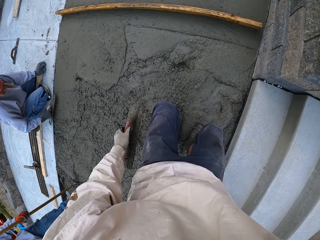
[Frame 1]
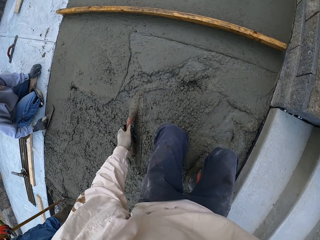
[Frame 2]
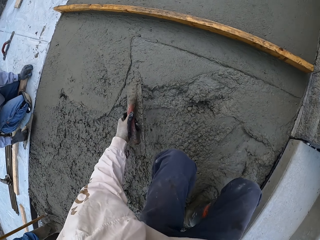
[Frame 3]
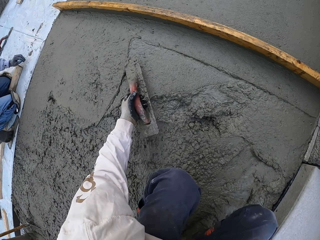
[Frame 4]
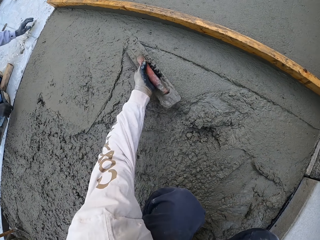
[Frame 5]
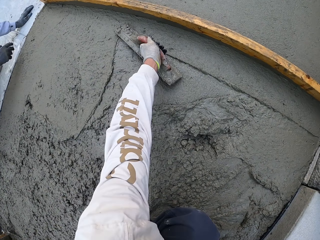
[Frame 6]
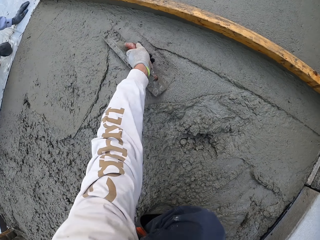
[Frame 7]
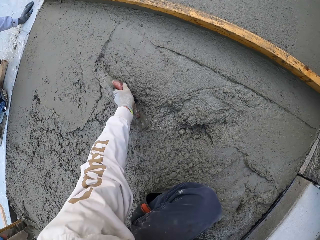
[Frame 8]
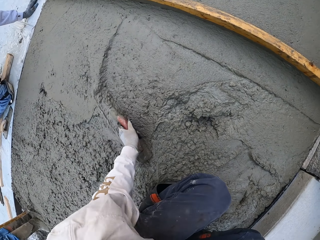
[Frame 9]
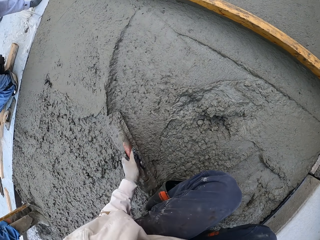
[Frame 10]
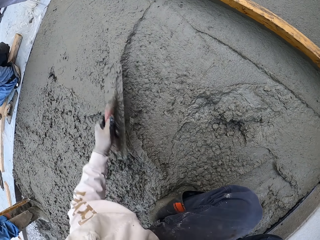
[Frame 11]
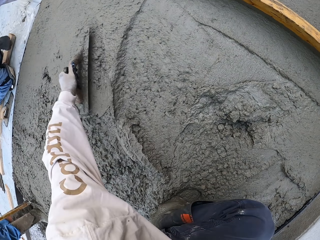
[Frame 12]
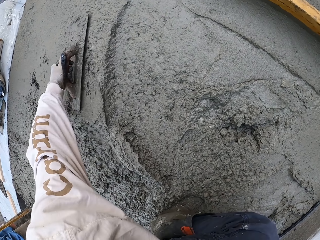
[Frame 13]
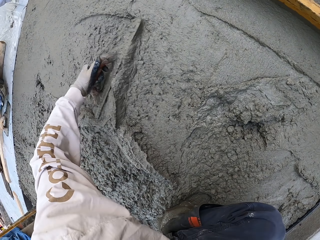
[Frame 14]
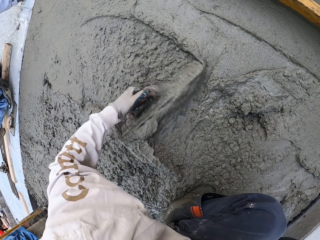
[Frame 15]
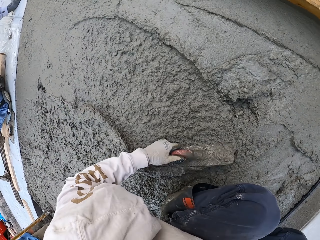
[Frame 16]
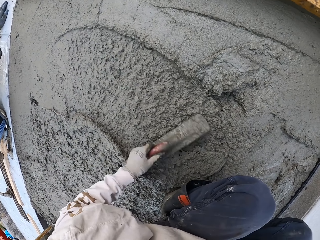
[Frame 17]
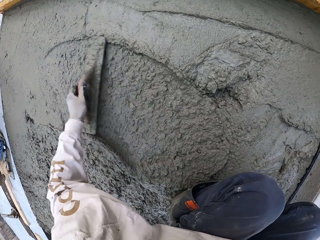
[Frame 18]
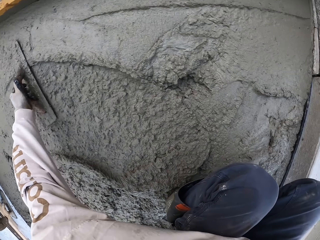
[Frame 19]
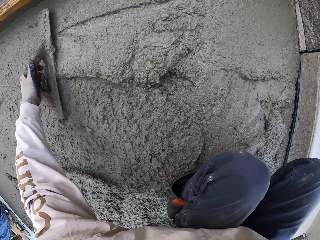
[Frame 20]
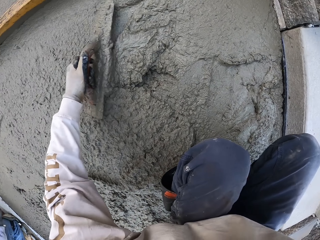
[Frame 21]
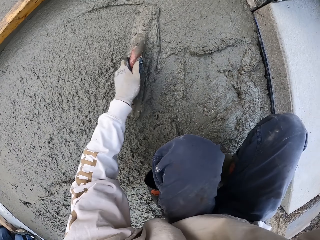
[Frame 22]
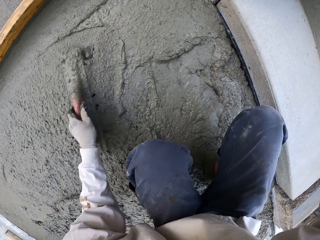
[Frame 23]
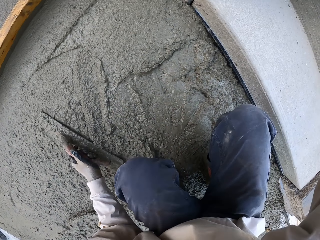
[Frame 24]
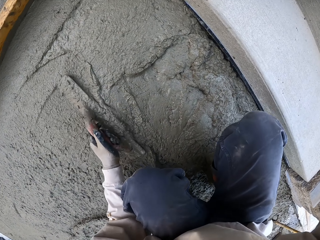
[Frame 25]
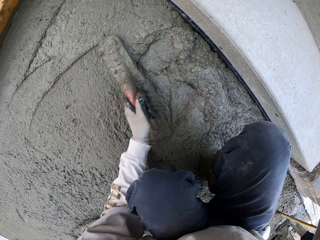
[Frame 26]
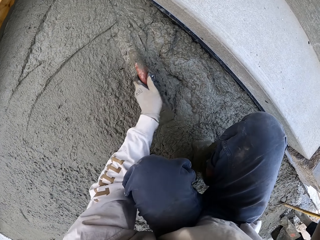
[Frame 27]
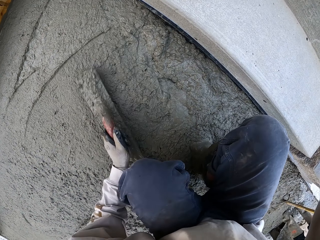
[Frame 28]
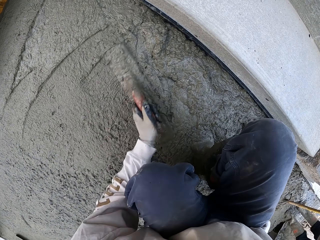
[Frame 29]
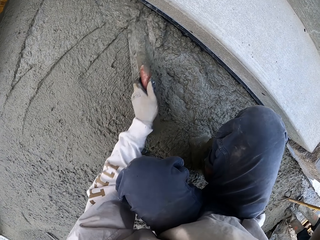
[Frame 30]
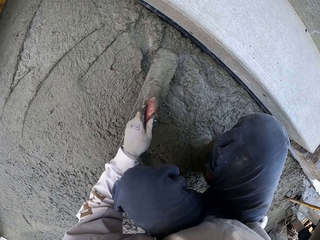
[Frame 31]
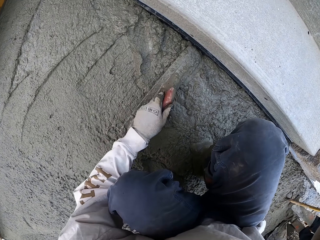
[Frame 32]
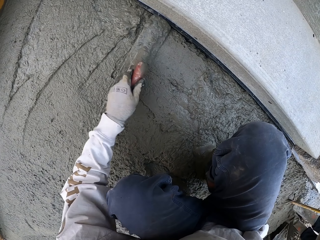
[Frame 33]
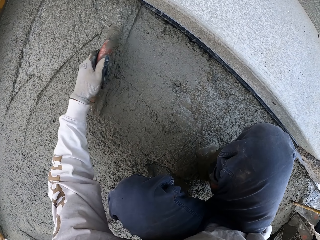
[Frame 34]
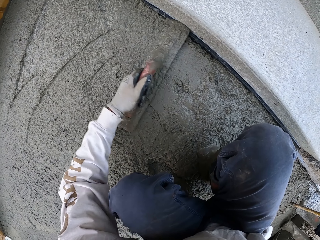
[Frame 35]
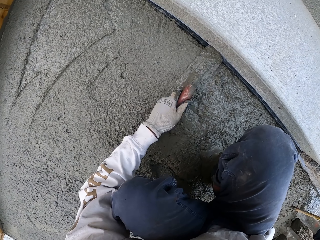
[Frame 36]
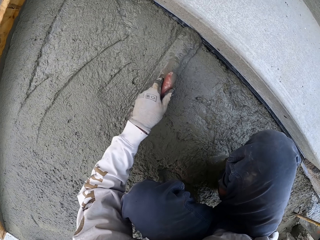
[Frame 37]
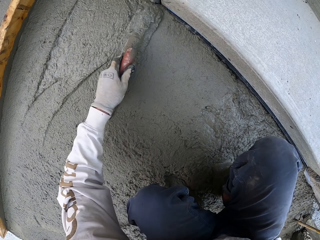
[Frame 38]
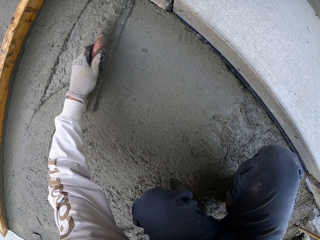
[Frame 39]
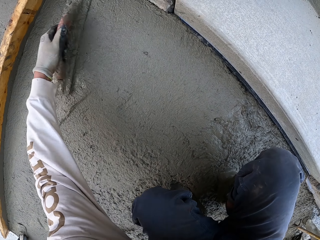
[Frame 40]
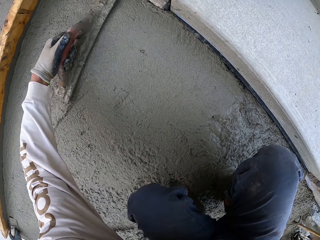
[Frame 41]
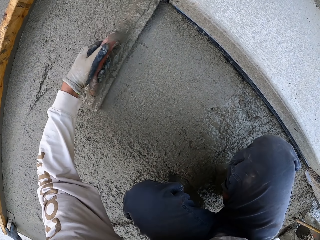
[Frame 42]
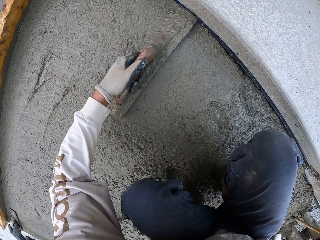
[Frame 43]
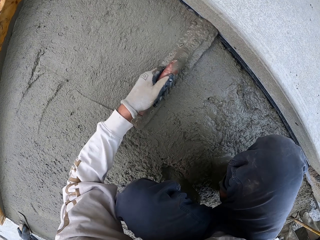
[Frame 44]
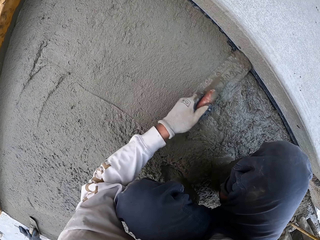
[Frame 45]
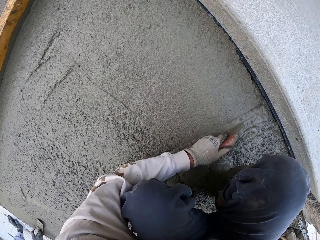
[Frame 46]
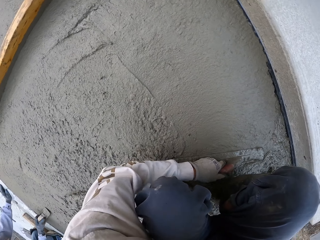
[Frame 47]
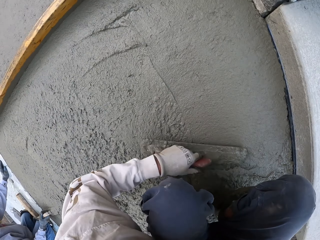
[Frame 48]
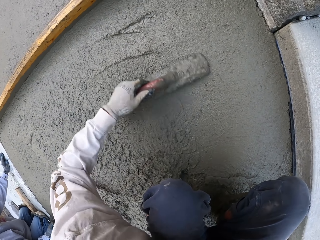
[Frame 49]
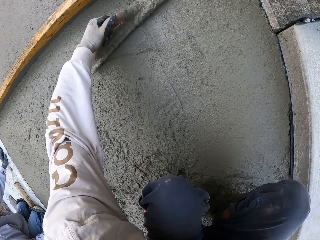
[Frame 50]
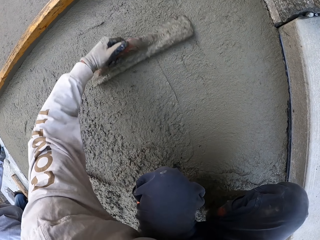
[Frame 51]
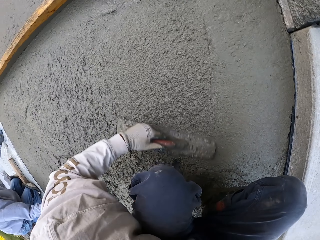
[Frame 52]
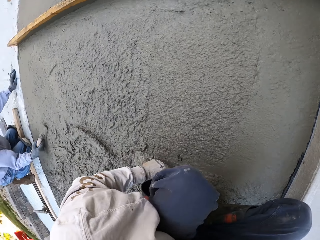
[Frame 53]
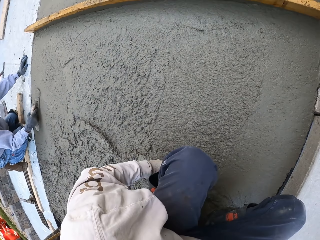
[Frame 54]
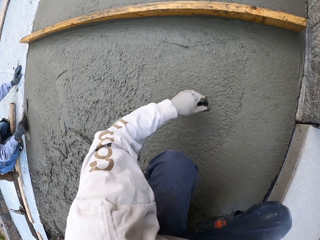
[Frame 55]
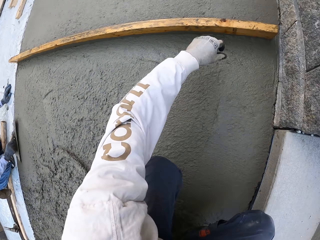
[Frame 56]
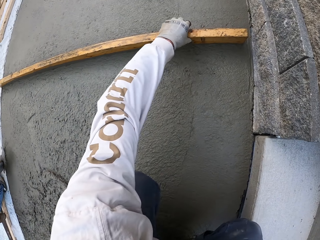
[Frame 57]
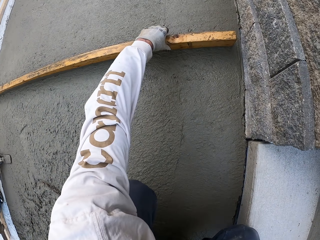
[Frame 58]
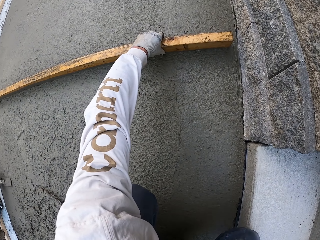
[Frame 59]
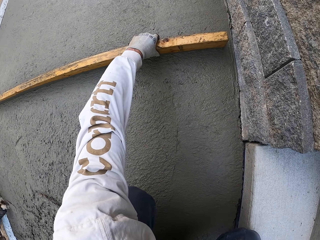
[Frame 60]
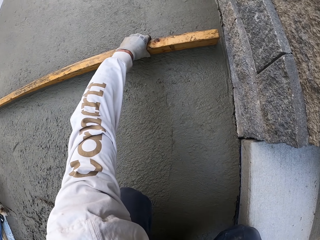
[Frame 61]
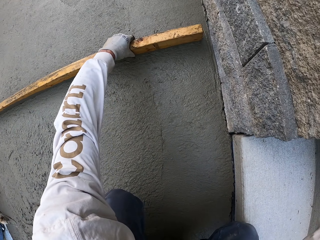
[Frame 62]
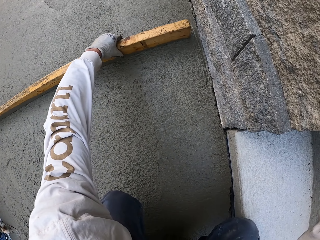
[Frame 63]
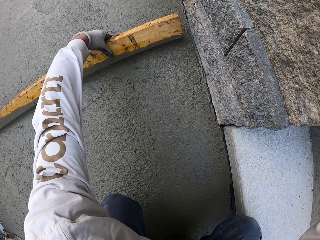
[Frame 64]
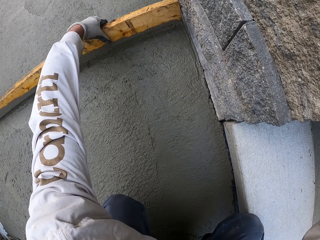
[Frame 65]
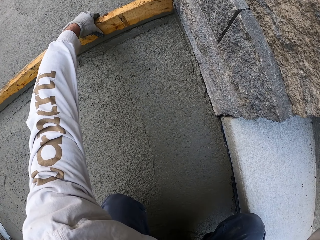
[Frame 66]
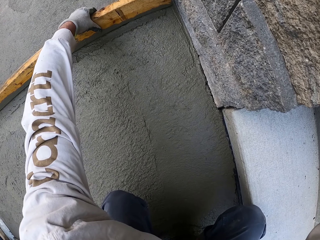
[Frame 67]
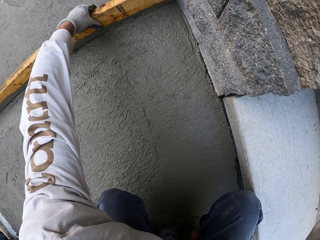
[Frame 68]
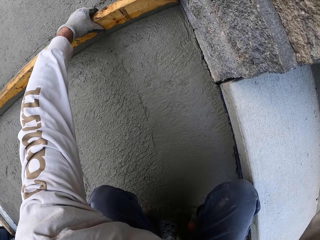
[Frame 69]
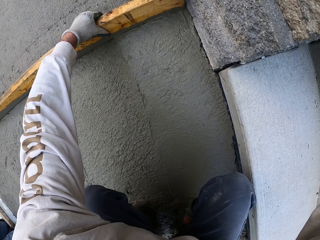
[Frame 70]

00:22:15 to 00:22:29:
The camera wearer levels the concrete with a masonry trowel. A man flattens the floor. The man flattens the floor again. The camera wearer puts the midget trowel down. They hold the wood. They level the concrete with the piece of wood.

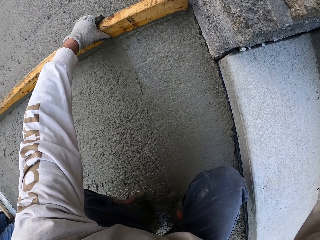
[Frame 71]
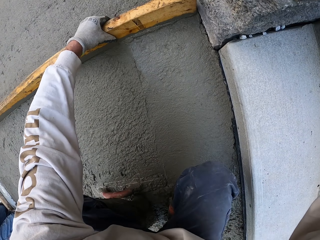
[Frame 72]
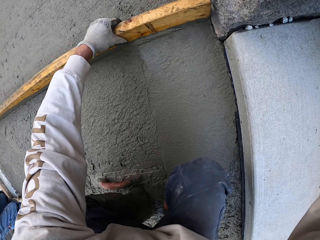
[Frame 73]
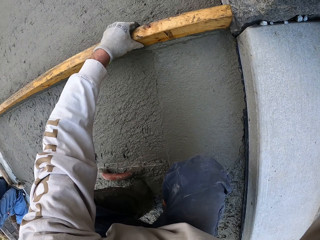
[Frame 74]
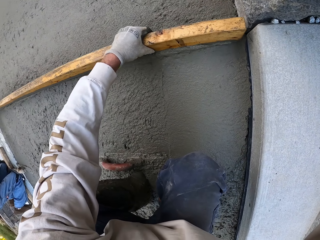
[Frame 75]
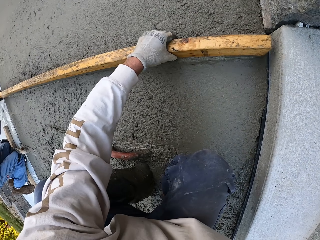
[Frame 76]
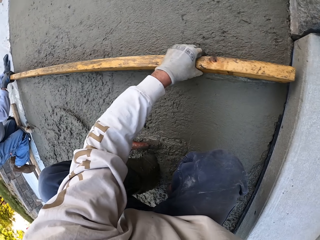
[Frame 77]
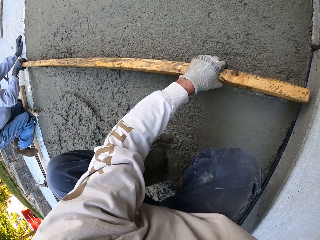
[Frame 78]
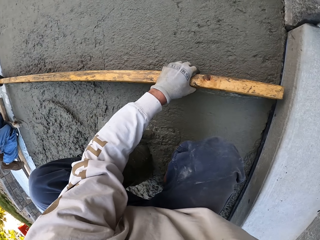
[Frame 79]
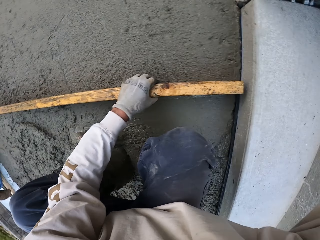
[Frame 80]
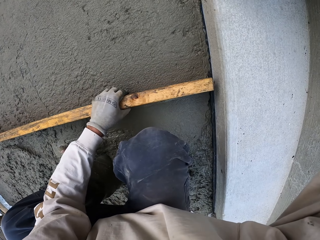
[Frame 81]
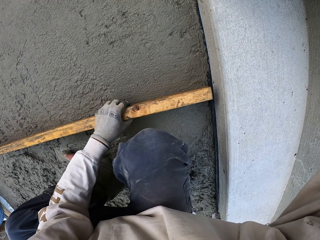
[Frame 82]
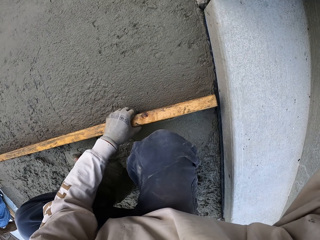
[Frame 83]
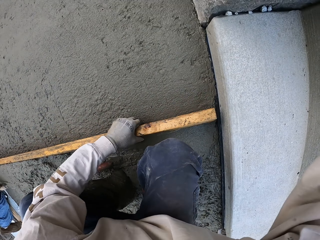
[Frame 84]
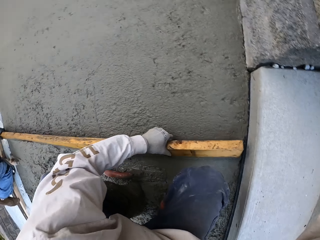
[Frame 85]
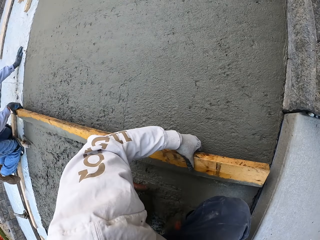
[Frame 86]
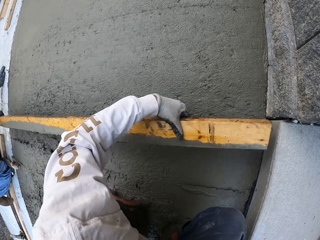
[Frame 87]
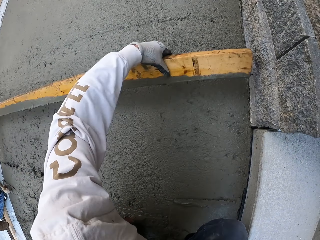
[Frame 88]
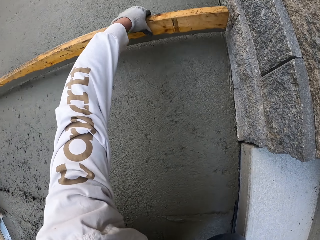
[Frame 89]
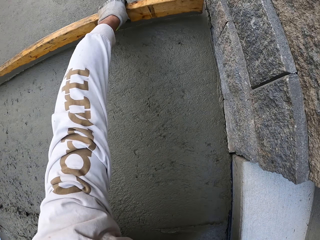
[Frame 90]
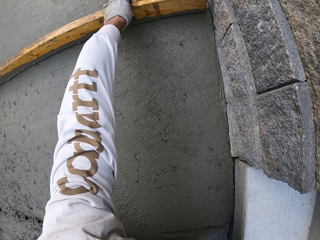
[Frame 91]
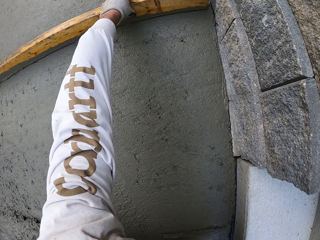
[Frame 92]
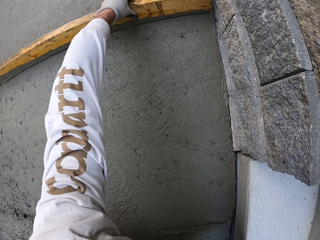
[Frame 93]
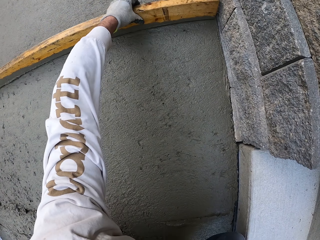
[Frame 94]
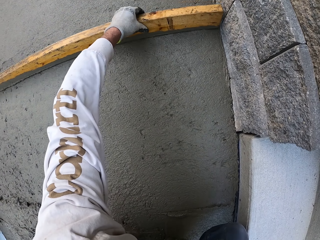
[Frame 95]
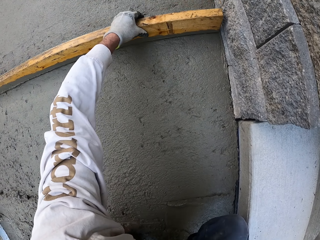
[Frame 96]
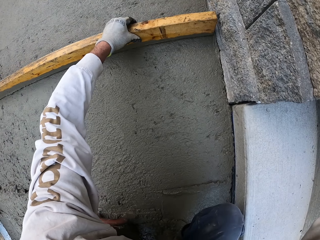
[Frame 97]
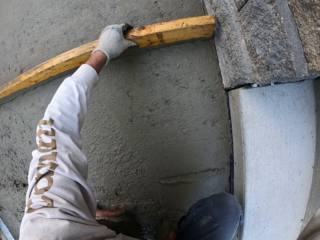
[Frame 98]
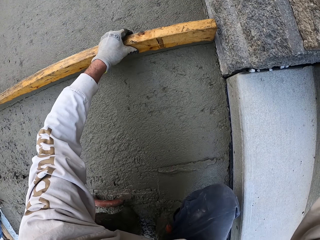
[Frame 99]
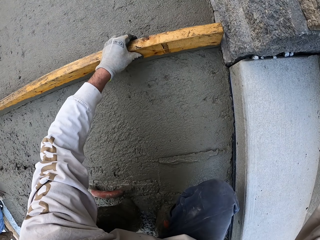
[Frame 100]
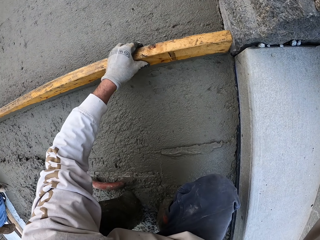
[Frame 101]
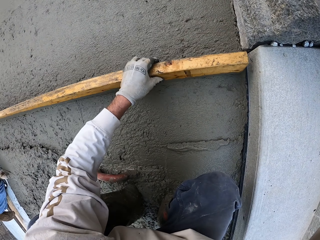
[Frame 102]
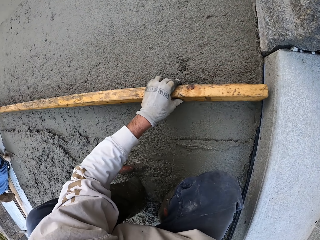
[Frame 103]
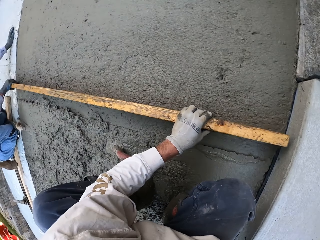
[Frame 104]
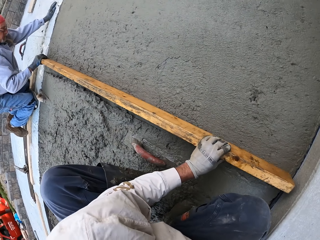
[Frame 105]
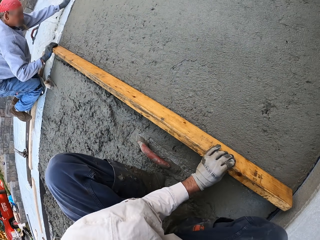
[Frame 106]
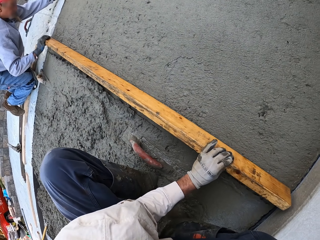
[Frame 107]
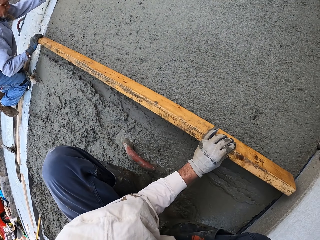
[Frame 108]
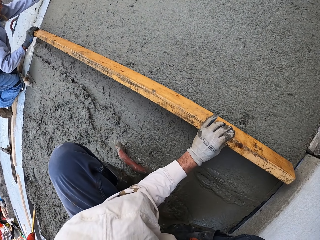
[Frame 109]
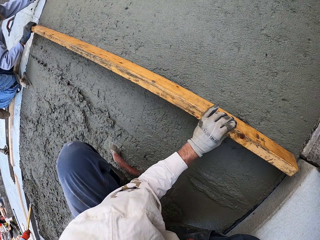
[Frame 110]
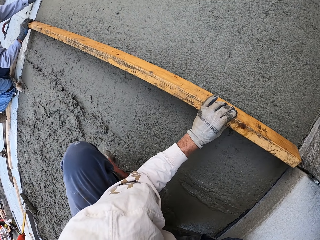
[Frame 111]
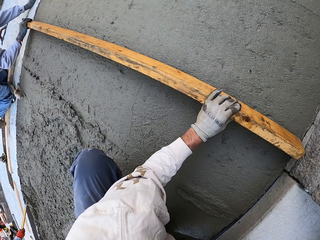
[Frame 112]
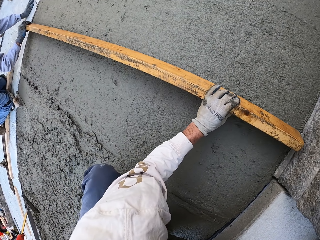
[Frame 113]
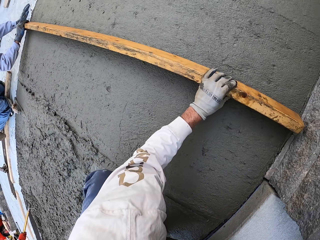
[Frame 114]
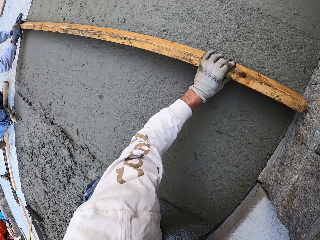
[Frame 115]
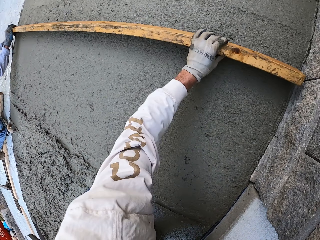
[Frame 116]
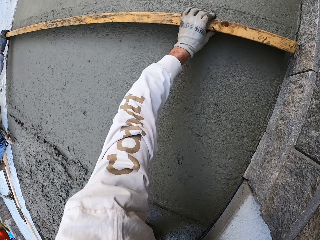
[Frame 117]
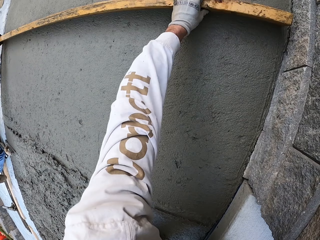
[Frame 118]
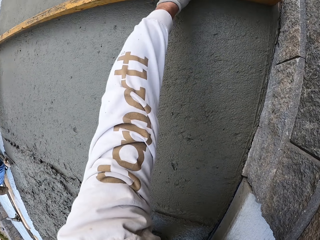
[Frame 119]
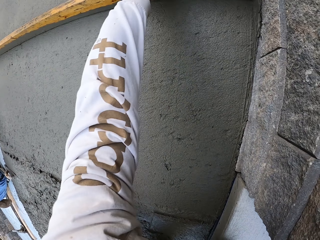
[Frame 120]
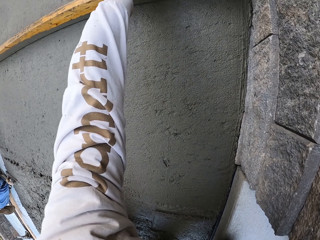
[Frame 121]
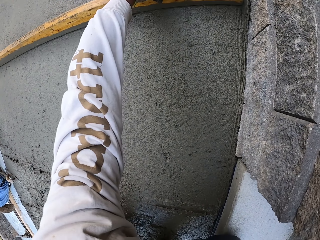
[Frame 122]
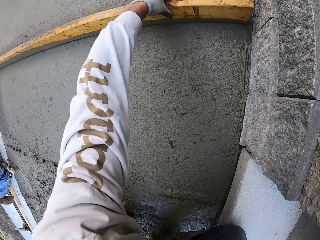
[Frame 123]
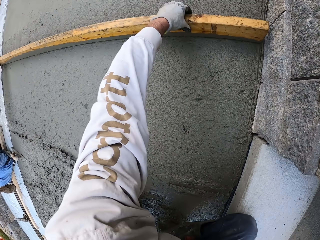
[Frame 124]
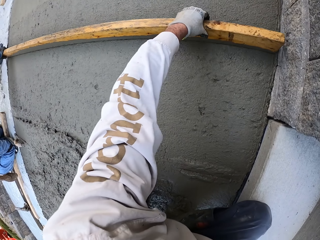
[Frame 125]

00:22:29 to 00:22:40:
The camera wearer flattens the floor. They flatten the floor again. A man flattens the floor. The camera wearer looks around. Another man flattens the floor.
